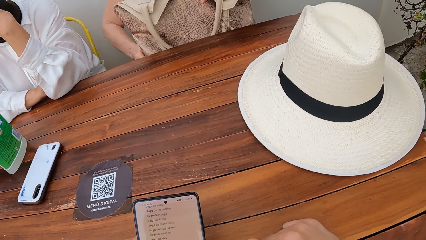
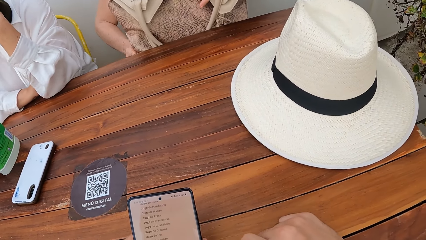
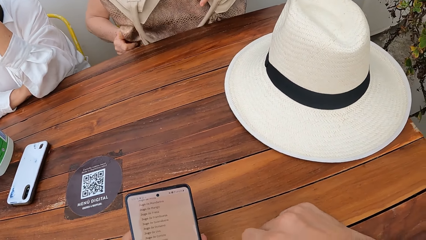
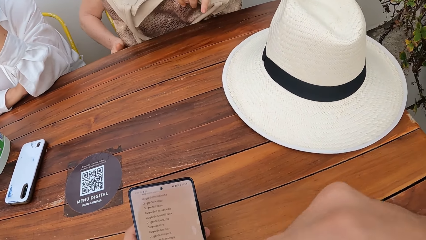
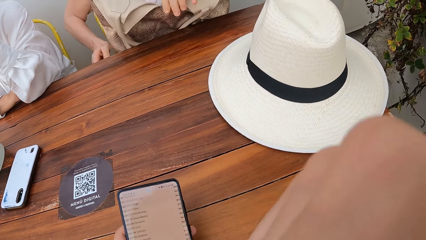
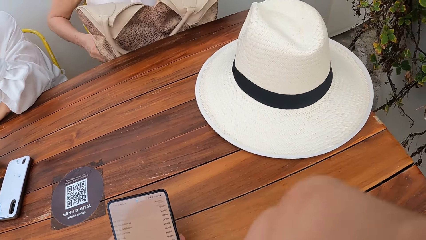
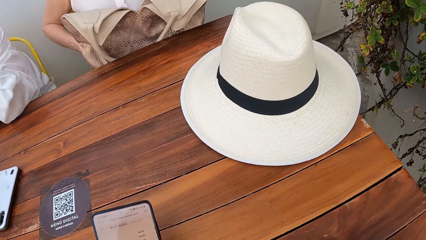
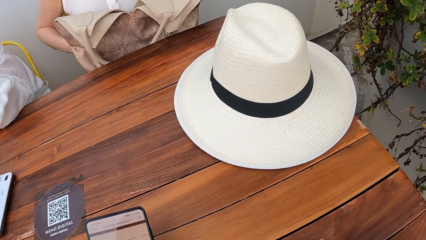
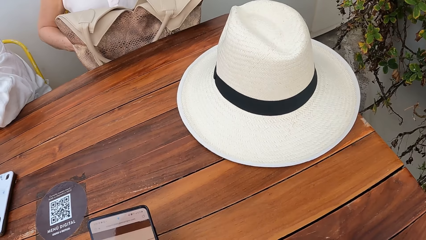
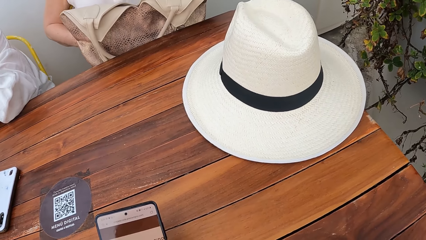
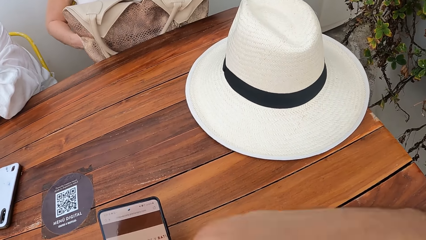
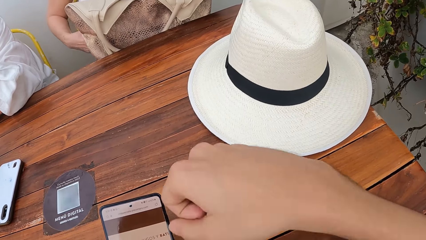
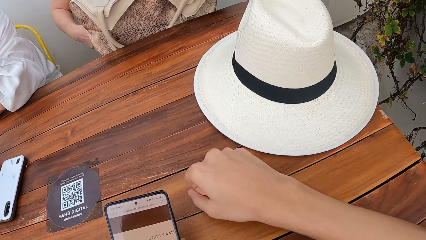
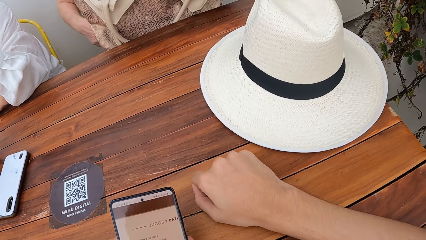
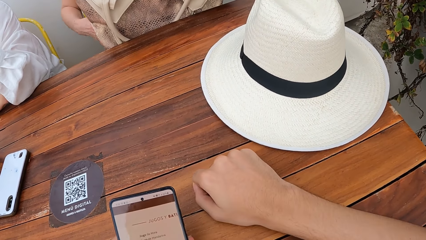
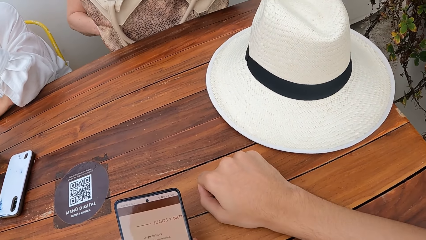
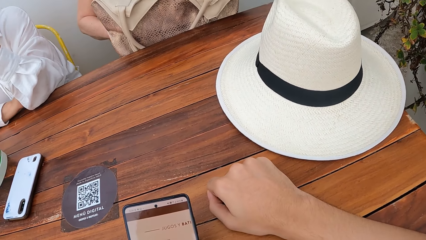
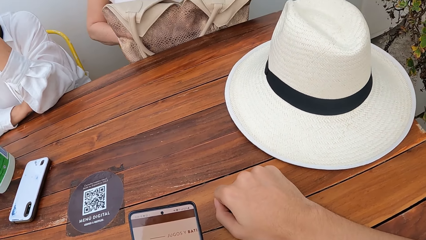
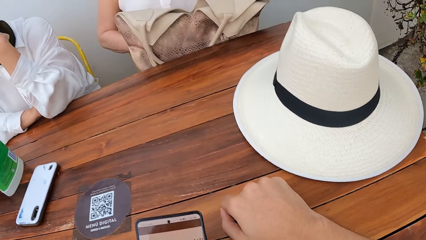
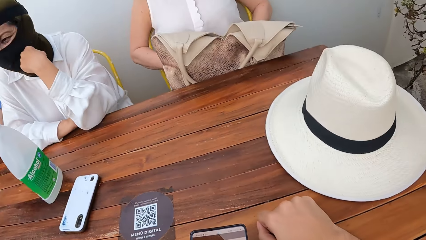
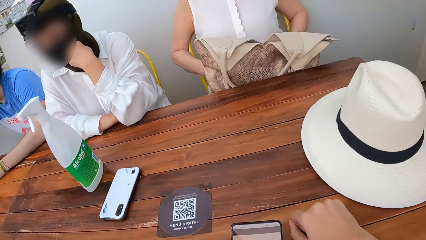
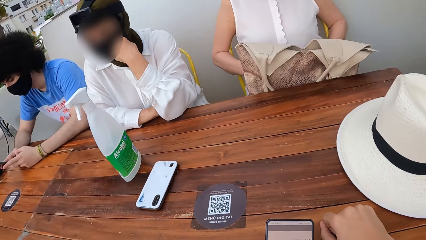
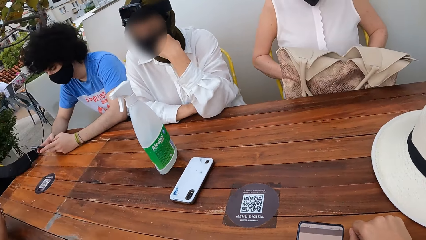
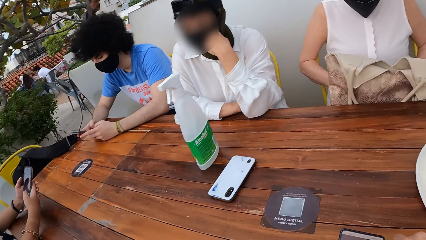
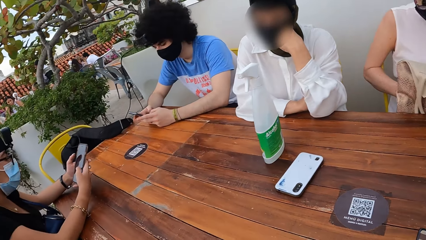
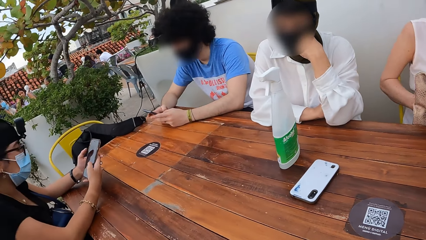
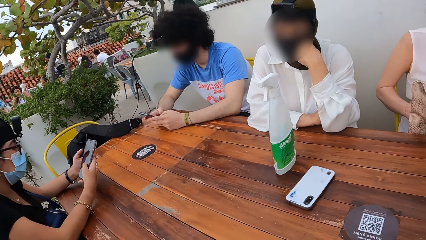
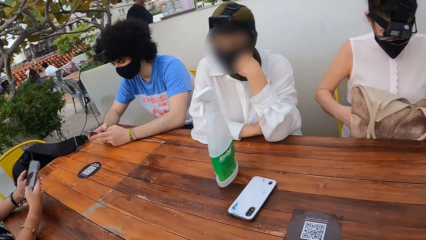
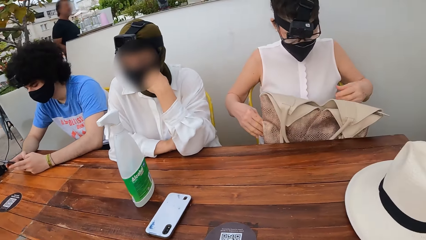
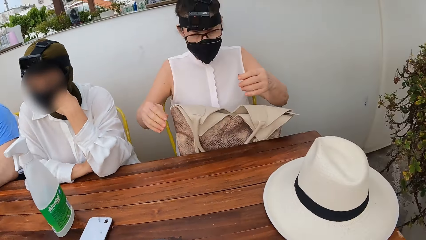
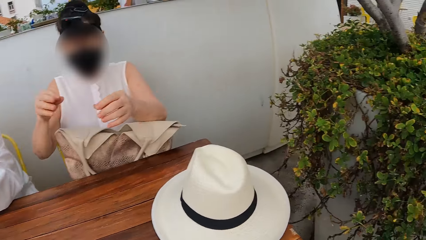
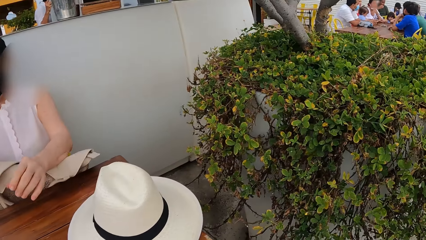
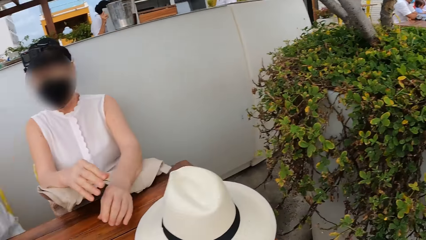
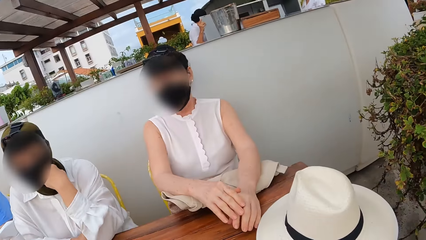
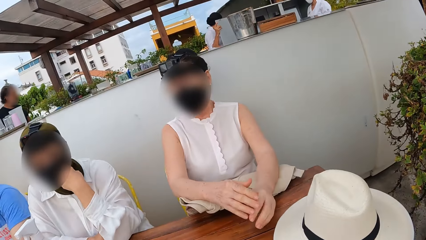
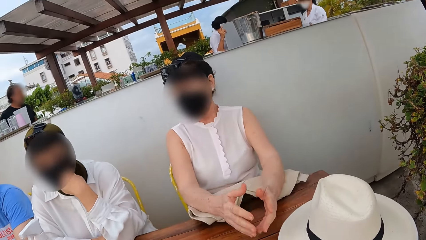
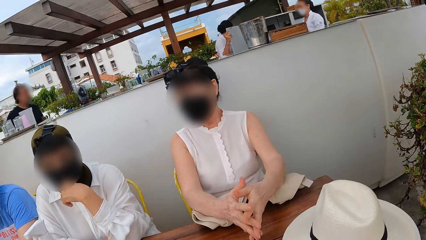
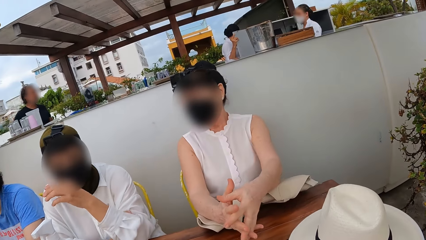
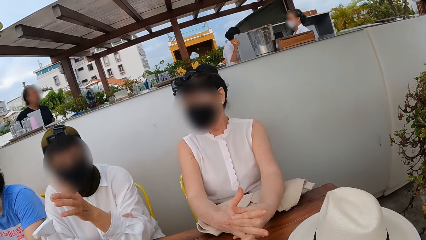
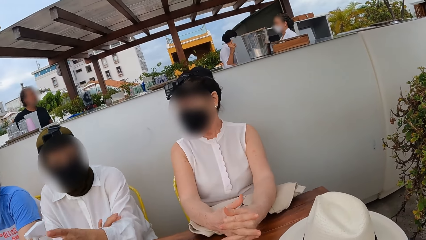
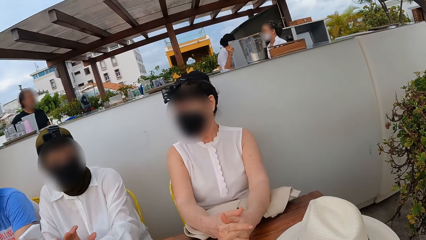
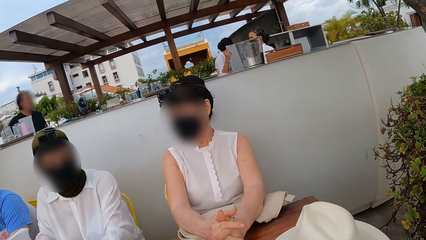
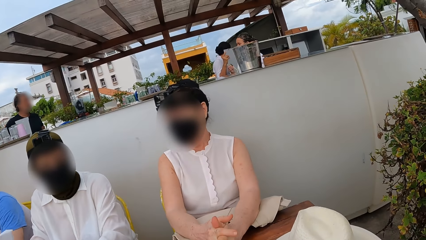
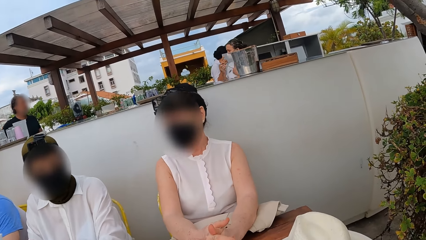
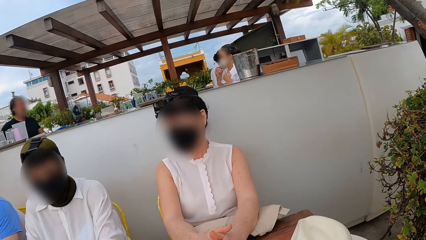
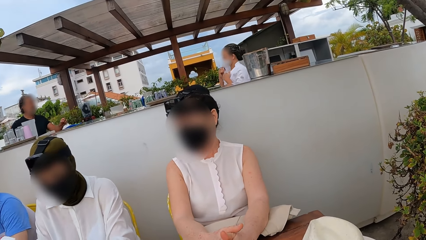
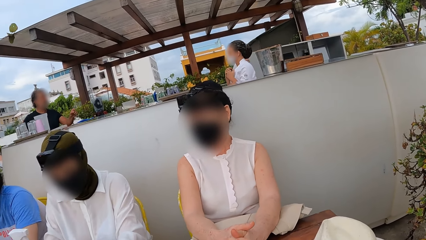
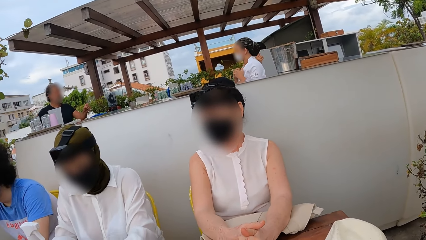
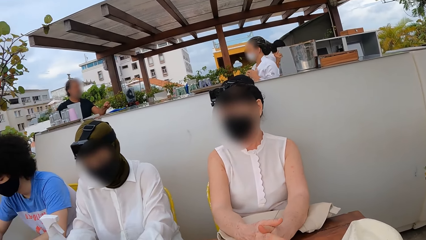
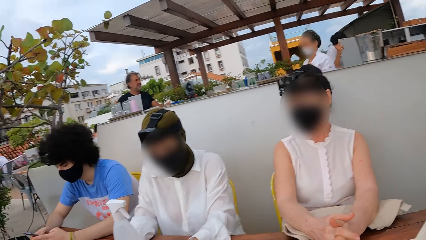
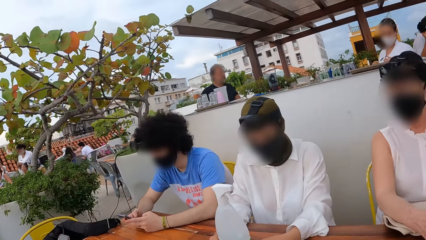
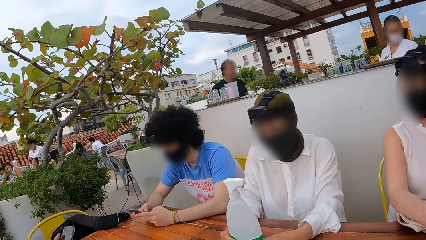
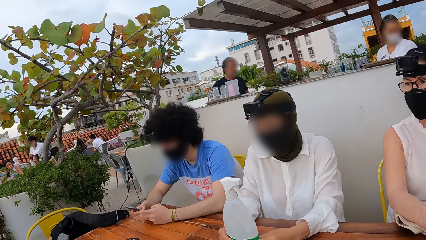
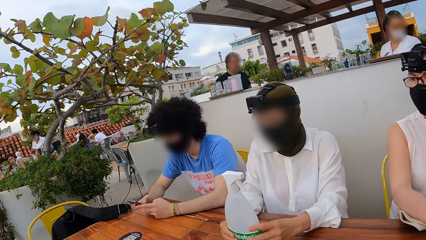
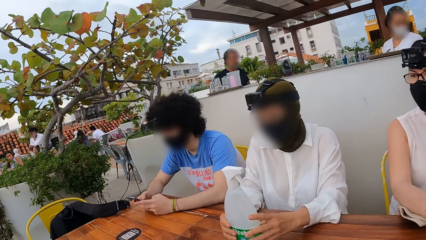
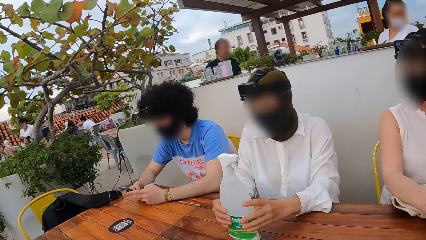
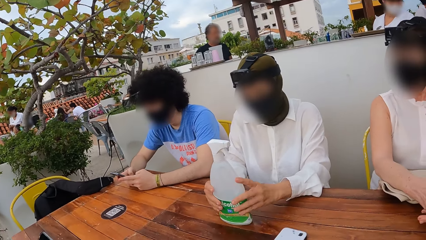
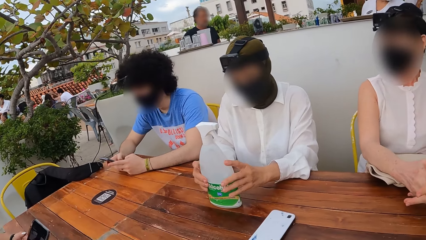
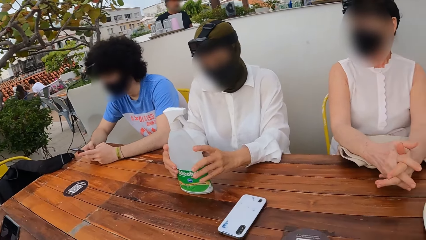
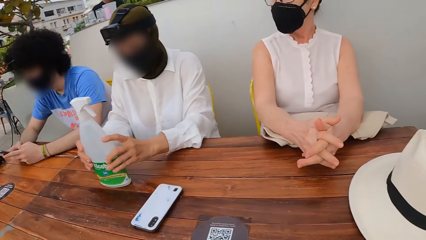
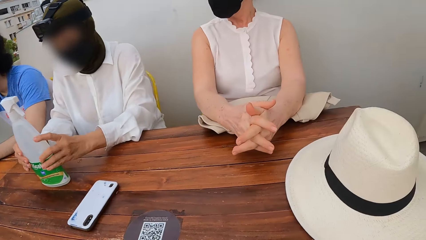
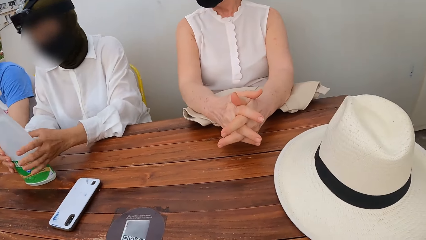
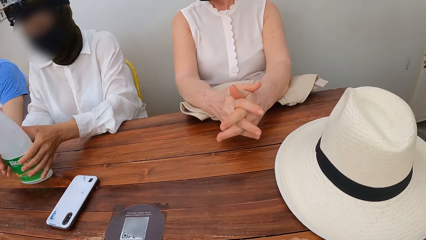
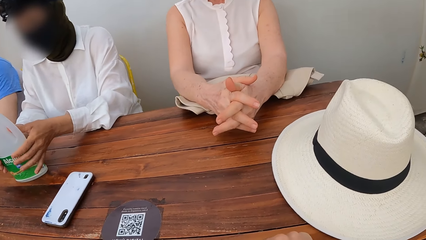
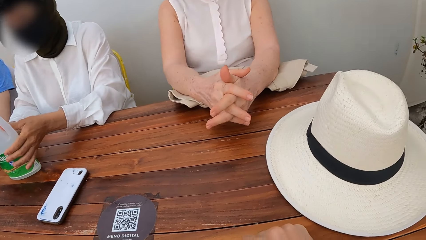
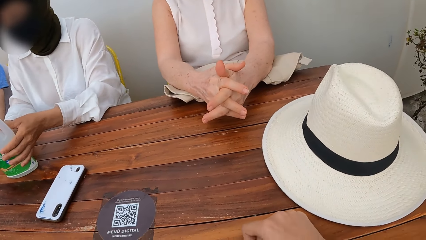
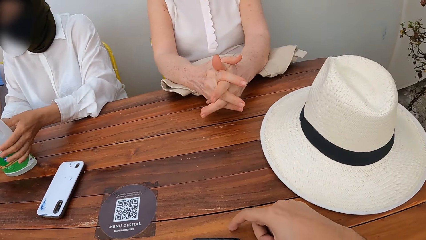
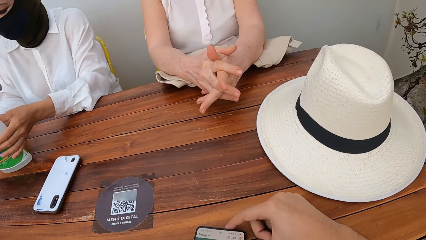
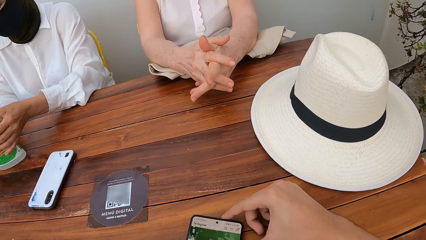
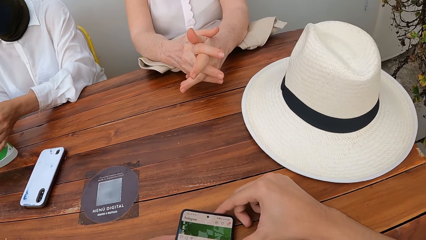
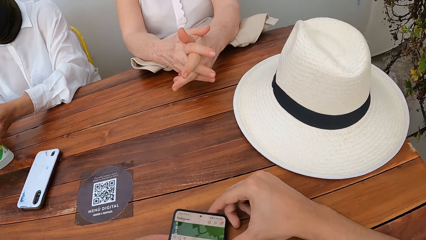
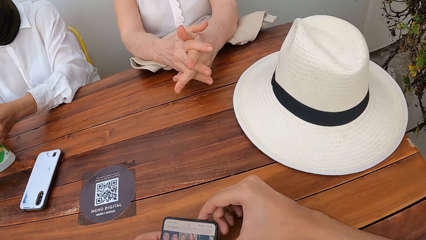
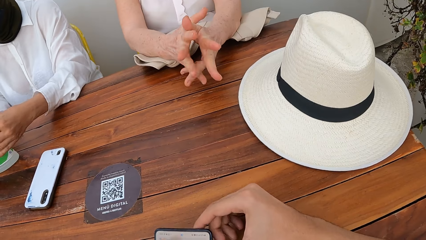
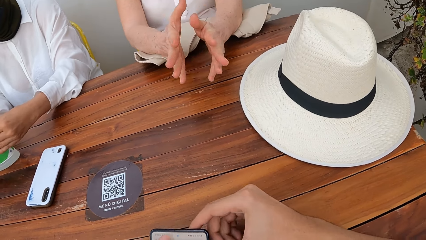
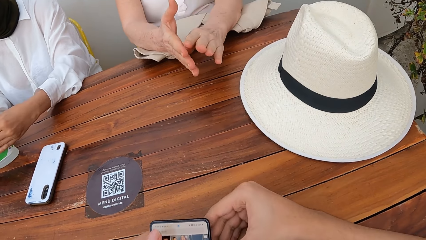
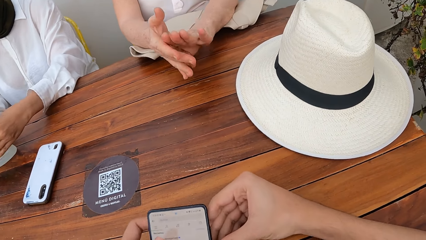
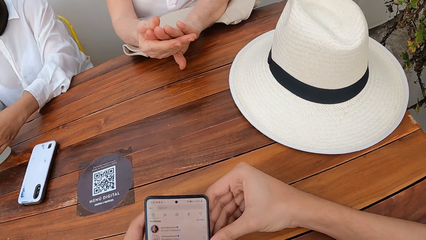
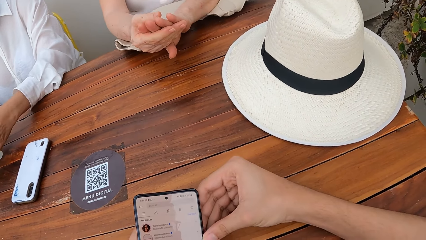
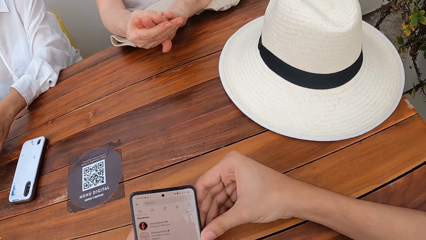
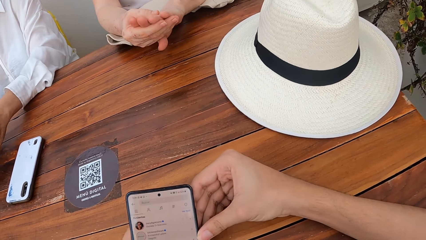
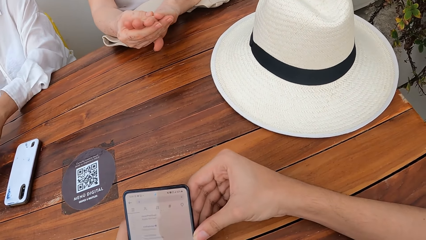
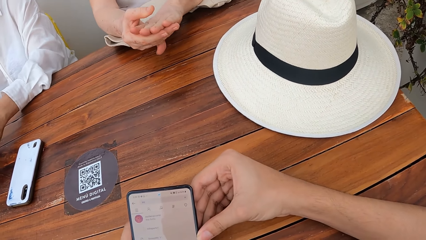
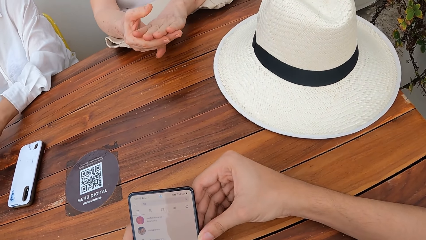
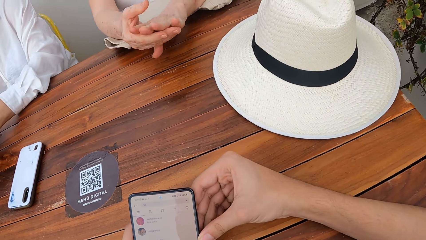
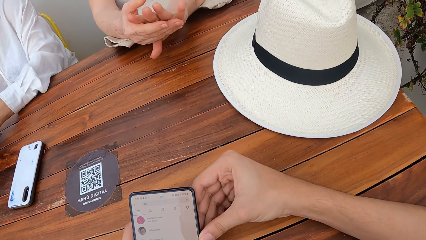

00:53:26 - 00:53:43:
The camera wearer puts the hand on the table. They scroll through the phone and look around. A person holds the bottle of sanitizer with both hands. The camera wearer scrolls the phone.
